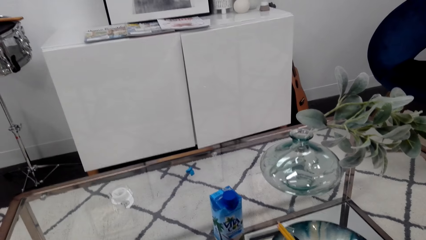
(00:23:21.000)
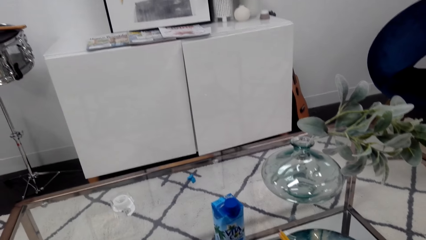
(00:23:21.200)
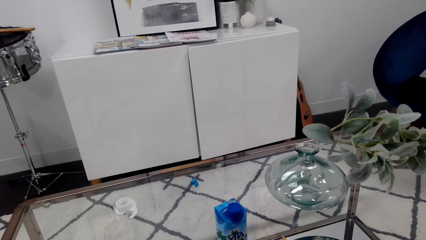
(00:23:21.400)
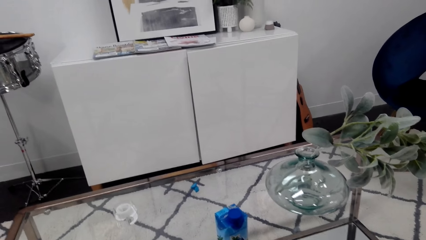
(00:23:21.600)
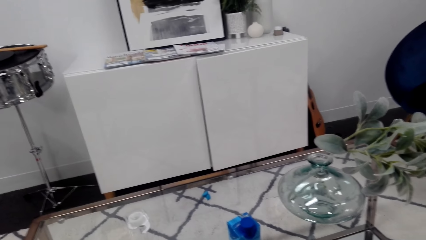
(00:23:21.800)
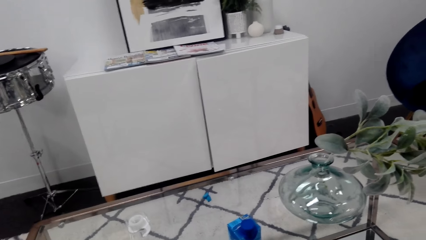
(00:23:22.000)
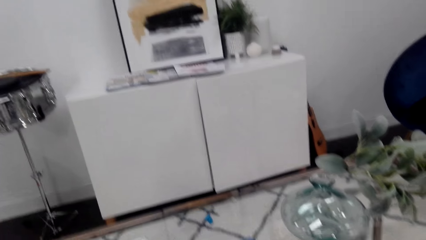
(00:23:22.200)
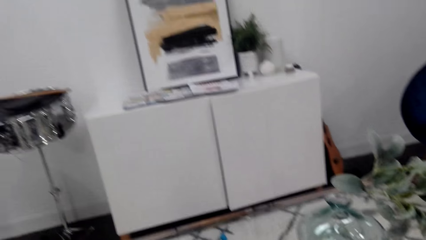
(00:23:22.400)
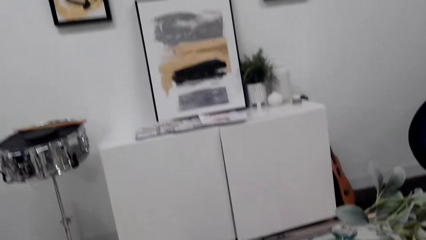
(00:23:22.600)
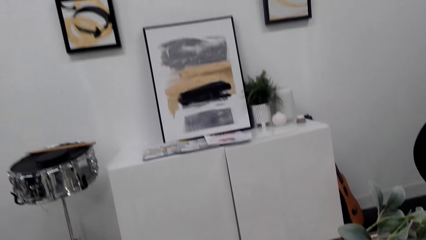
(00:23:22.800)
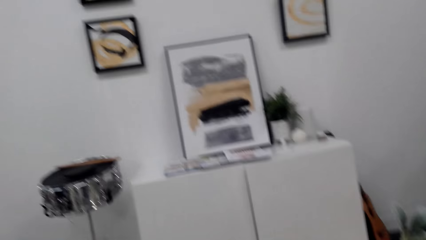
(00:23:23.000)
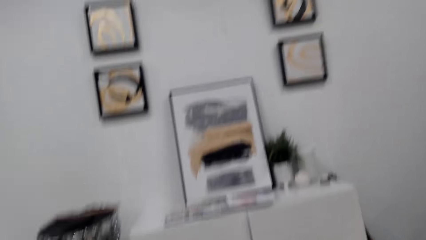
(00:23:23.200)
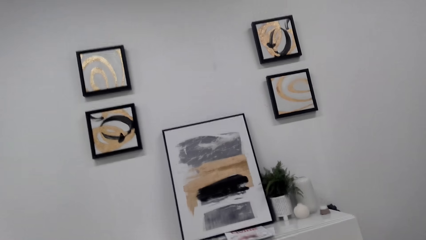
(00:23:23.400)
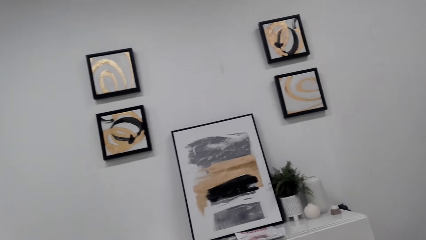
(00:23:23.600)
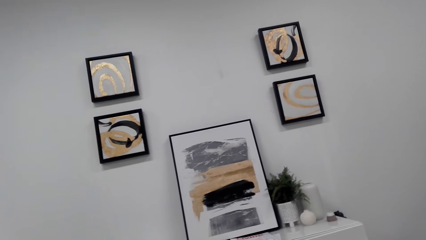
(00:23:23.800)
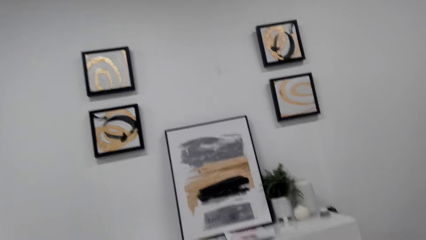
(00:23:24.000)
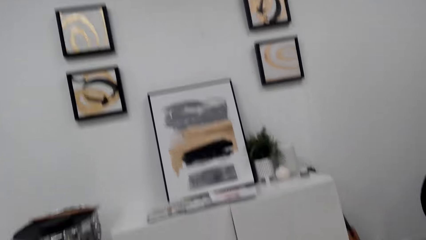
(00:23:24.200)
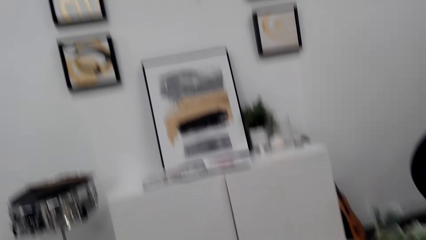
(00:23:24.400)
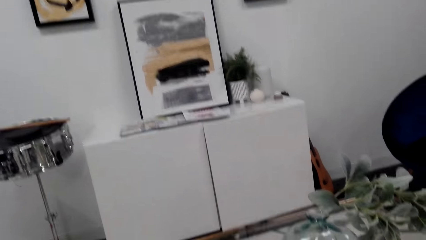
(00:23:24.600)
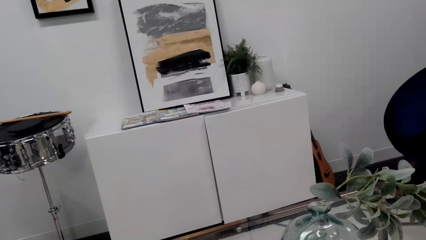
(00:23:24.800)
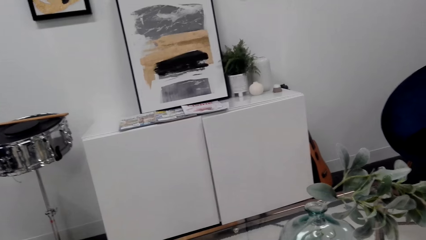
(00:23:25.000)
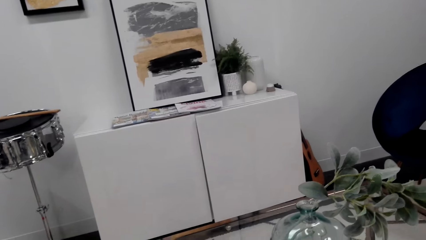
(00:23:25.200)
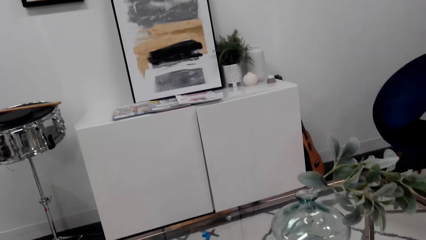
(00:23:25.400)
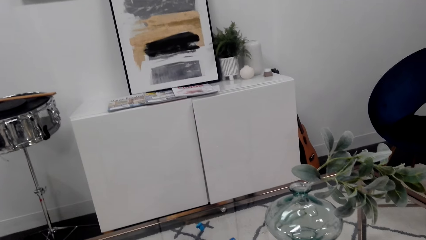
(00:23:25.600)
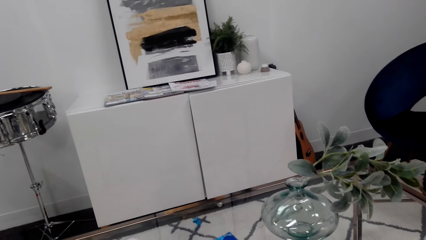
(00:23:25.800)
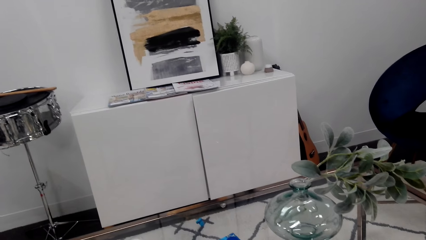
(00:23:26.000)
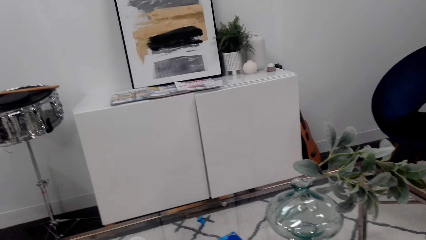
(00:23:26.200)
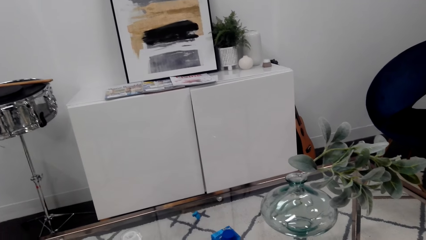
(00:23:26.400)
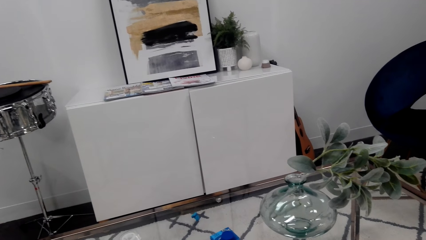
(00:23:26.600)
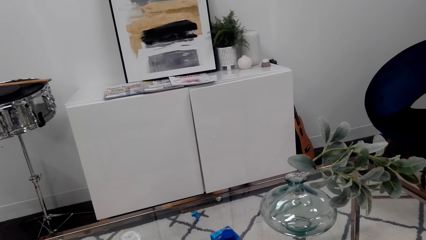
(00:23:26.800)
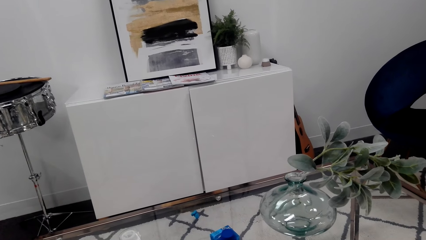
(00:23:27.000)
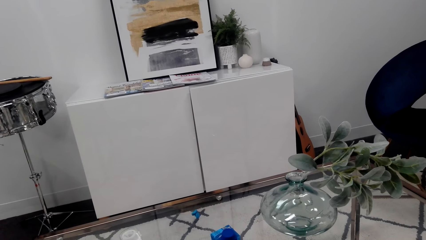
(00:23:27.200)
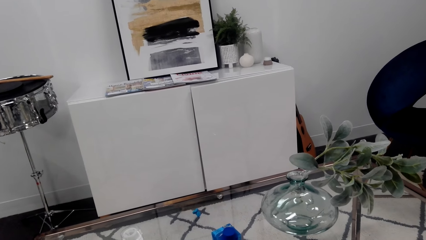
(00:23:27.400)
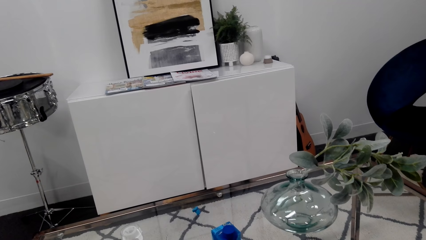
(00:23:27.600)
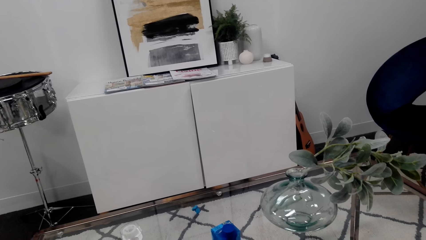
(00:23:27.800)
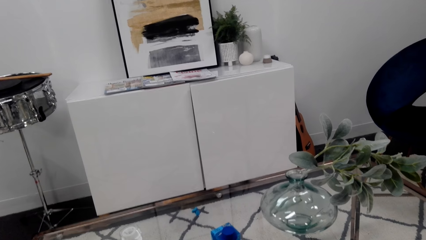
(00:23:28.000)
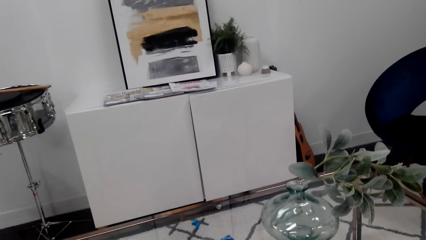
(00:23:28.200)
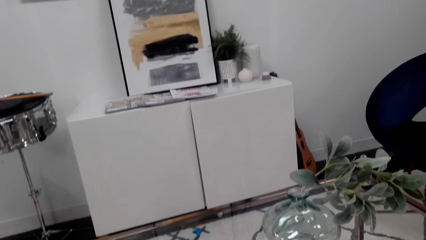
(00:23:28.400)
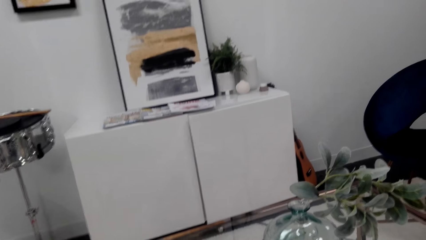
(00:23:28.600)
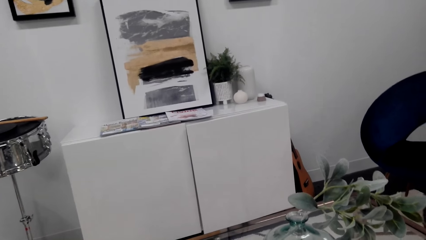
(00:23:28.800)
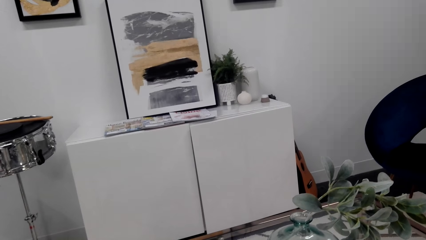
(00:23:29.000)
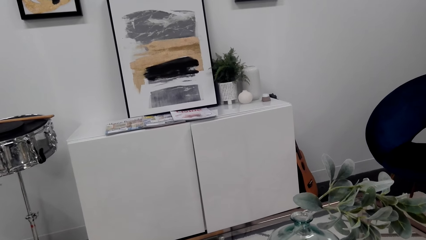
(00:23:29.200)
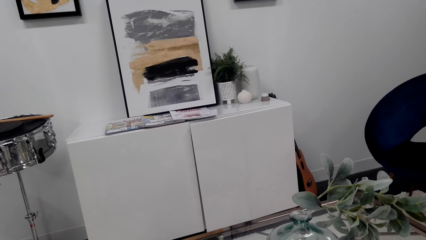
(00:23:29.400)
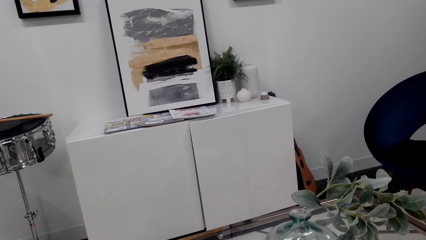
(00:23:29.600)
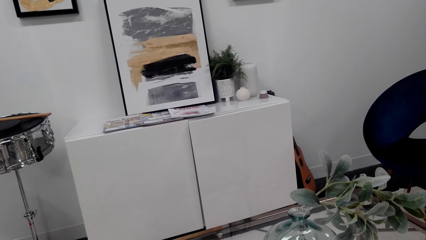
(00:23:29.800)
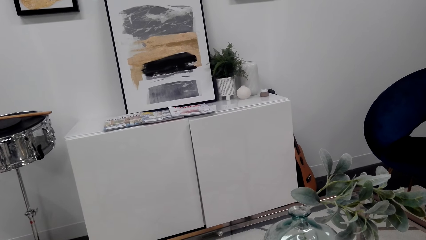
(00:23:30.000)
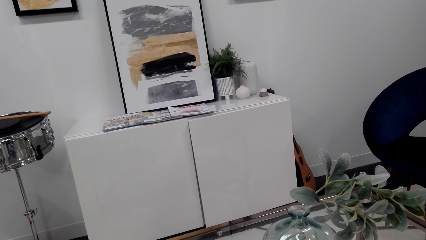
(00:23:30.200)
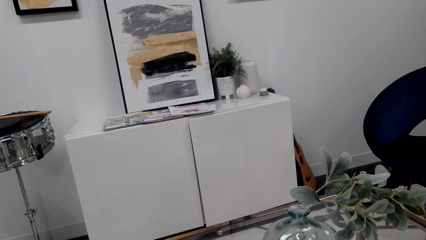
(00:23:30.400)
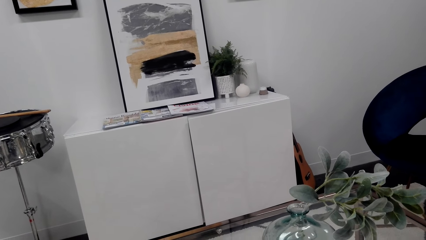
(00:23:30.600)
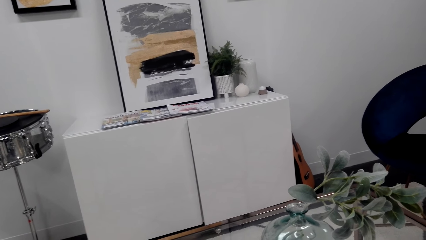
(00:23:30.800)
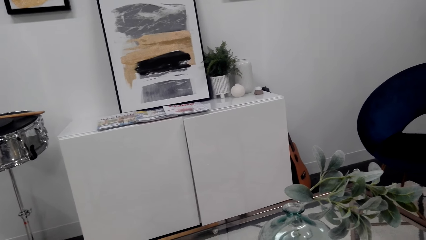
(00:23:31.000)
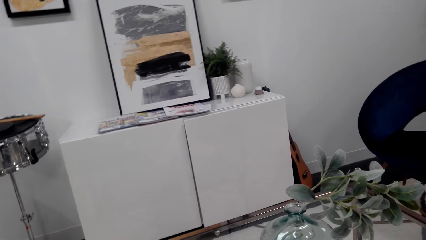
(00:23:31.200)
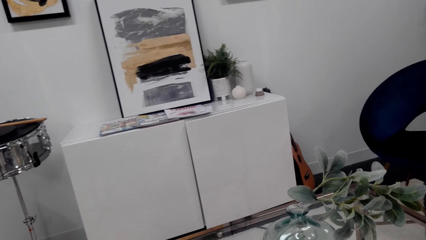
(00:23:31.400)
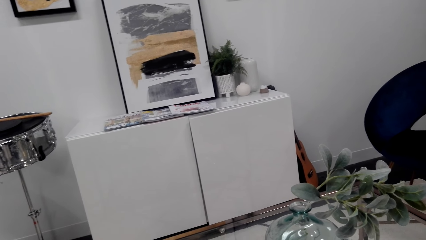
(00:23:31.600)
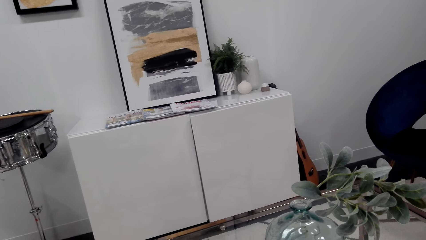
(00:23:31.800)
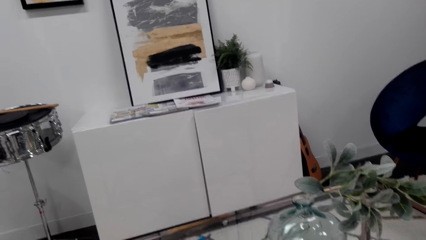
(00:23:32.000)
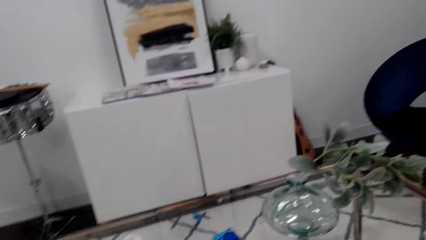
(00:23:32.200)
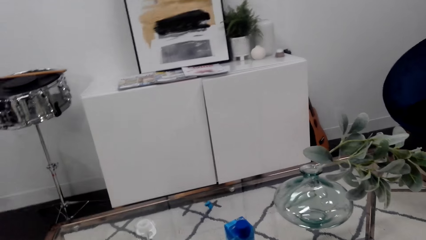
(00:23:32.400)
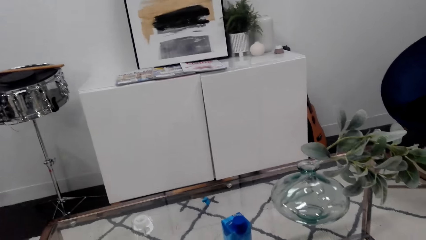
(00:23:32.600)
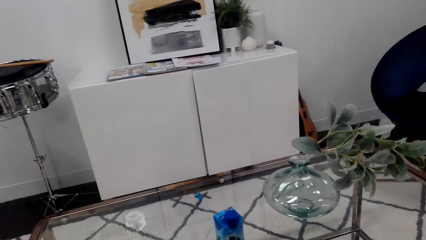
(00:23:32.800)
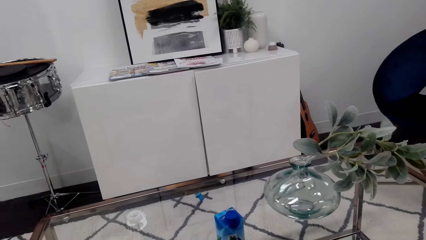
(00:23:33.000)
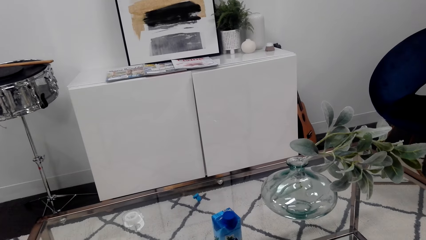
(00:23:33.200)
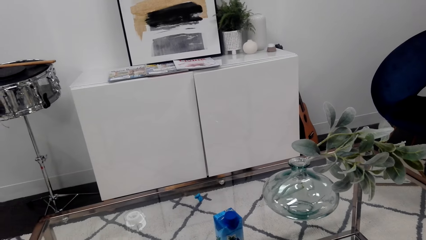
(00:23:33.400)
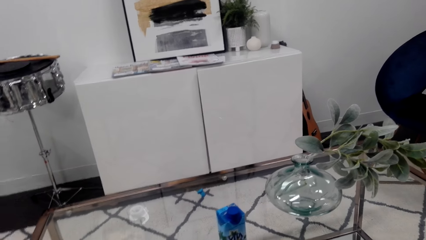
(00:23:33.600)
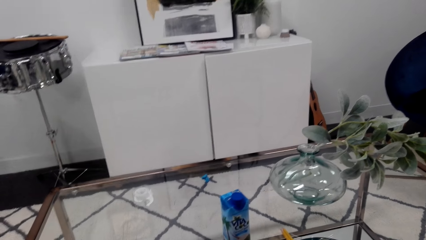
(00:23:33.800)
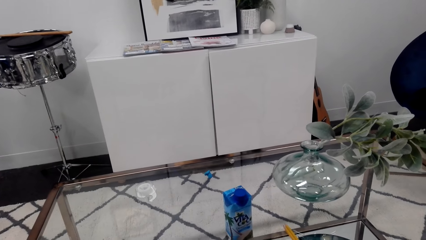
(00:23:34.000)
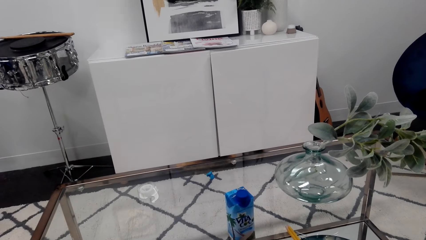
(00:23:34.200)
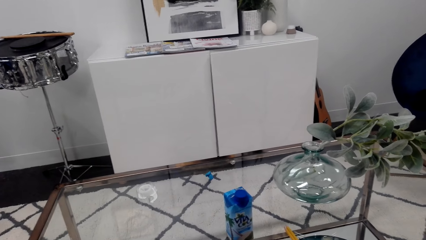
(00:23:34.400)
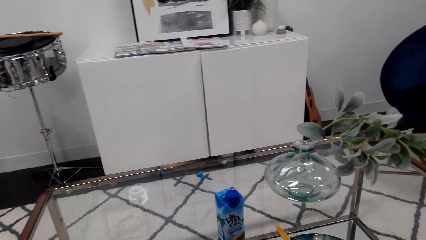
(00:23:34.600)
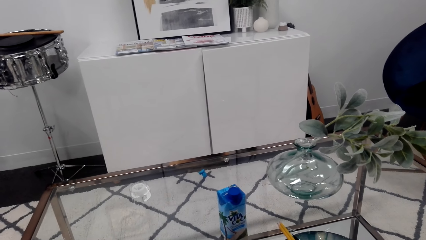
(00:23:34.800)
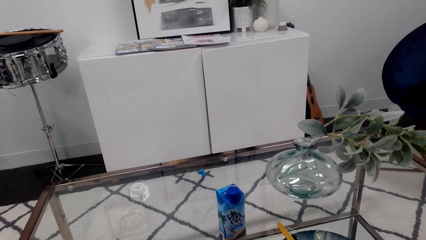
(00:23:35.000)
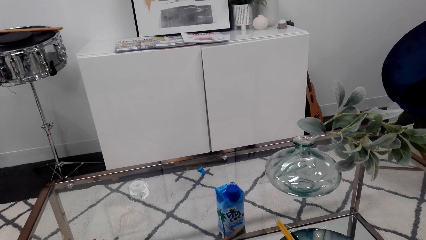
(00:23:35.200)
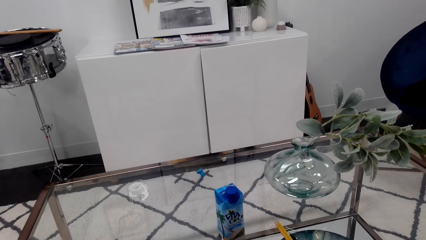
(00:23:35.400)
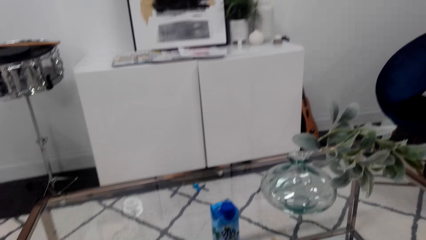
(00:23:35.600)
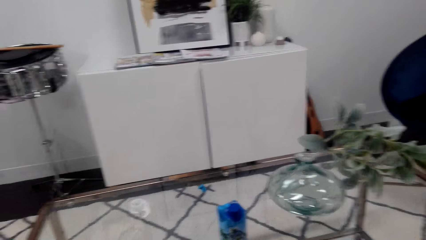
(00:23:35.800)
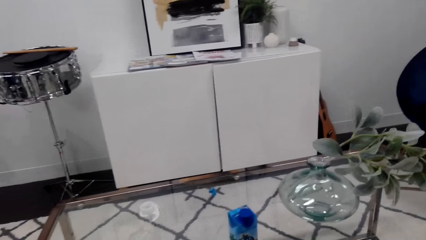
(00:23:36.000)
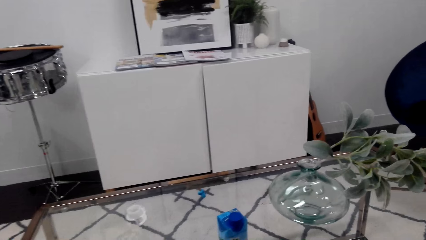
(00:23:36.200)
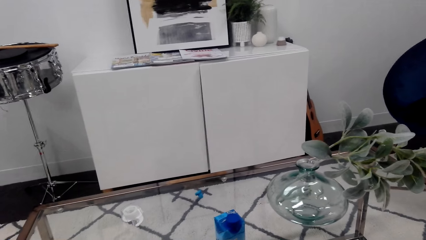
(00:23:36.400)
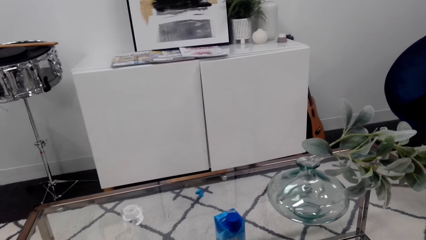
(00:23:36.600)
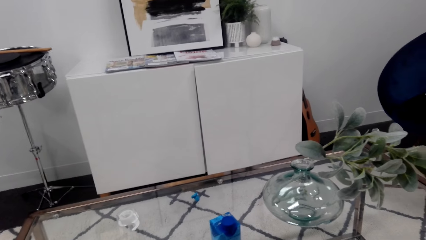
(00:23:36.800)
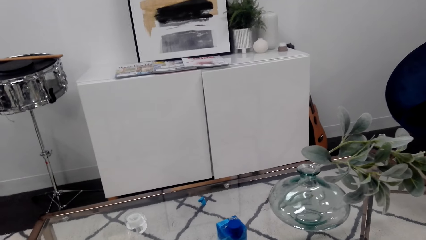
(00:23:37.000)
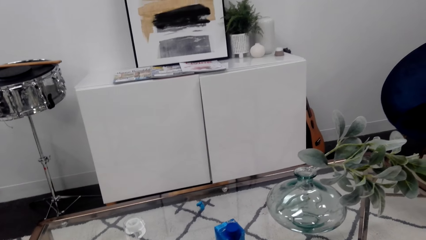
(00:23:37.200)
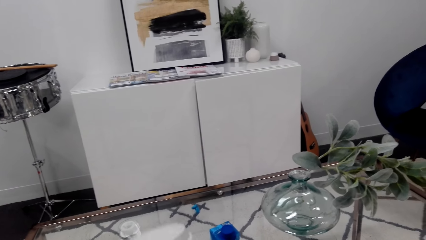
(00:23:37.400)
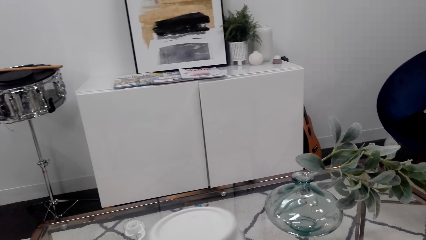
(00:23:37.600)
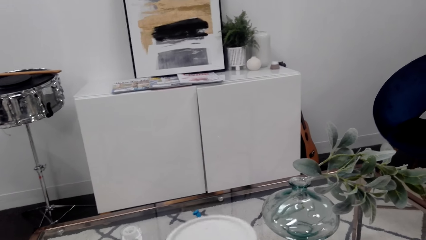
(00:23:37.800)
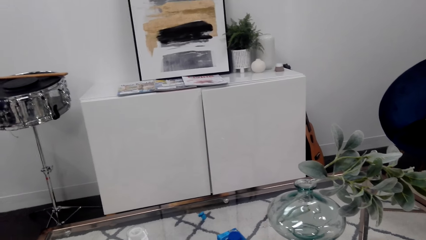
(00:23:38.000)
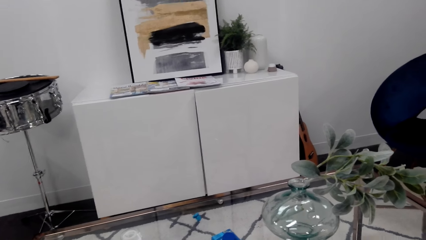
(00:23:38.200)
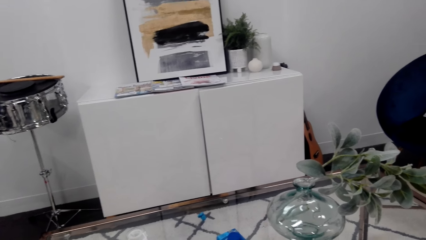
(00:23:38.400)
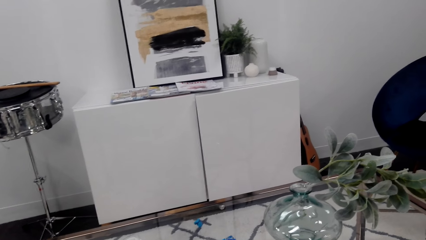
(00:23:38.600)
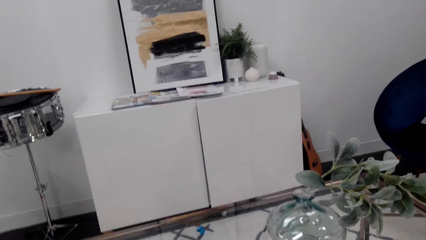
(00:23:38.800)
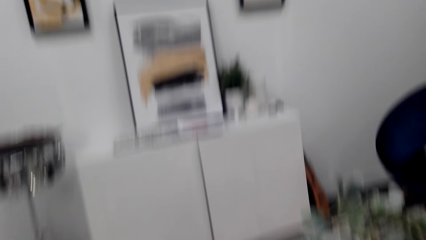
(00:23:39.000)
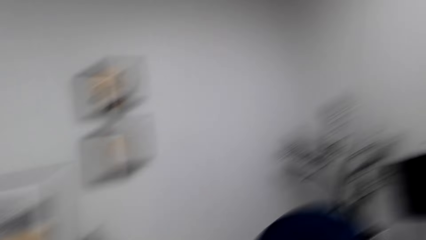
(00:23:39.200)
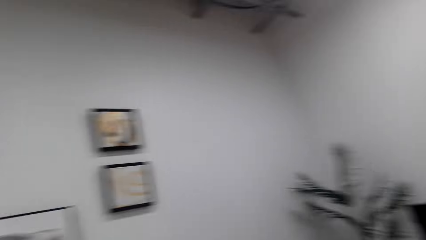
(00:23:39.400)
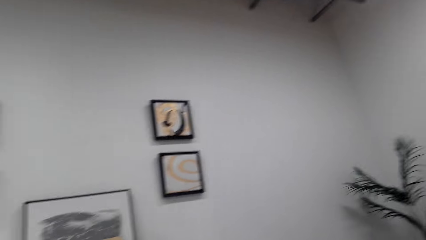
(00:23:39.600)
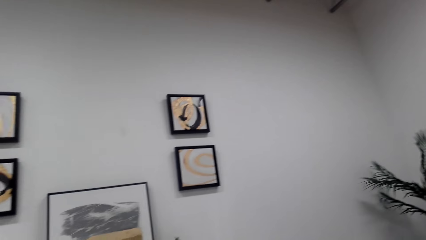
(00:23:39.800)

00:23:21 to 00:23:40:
The camera wearer looks around. They pick up a cup of coffee on a table.
